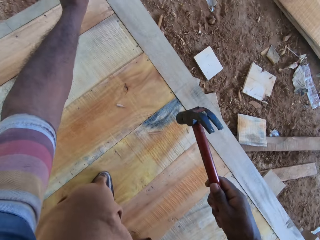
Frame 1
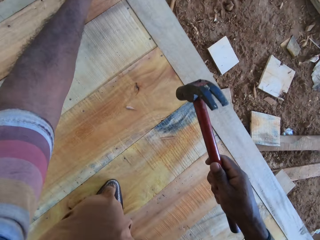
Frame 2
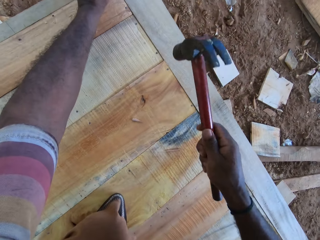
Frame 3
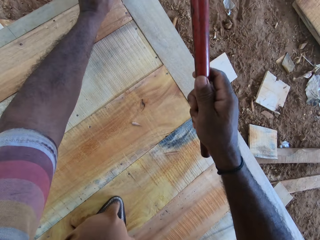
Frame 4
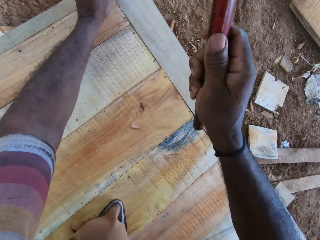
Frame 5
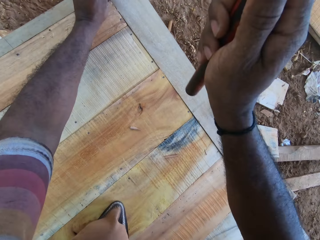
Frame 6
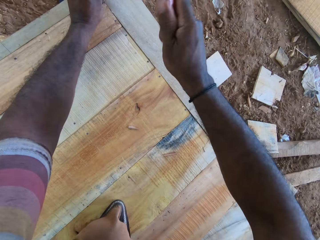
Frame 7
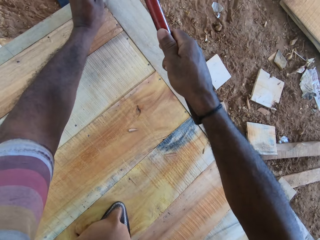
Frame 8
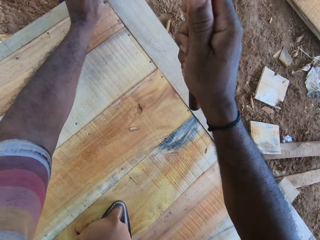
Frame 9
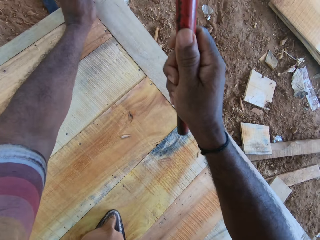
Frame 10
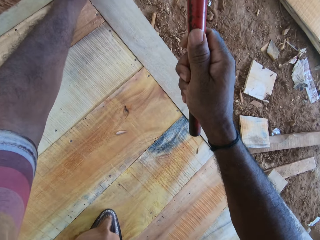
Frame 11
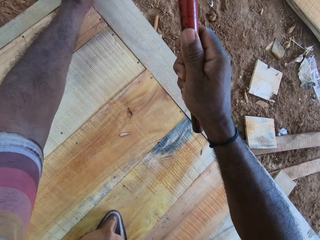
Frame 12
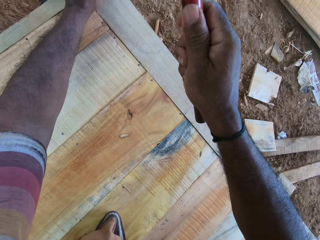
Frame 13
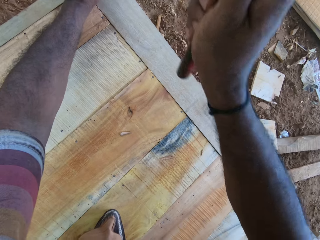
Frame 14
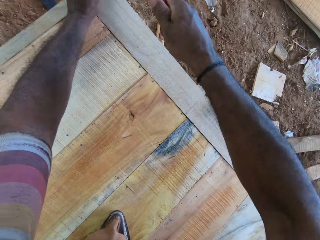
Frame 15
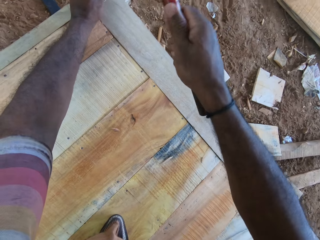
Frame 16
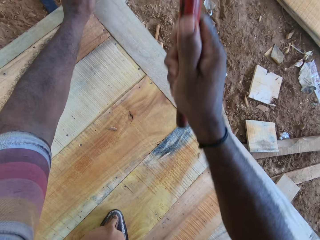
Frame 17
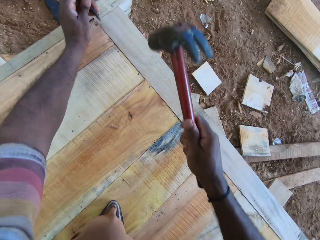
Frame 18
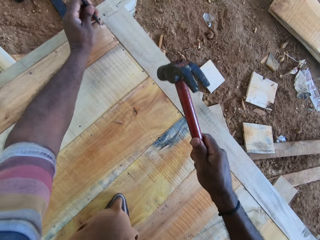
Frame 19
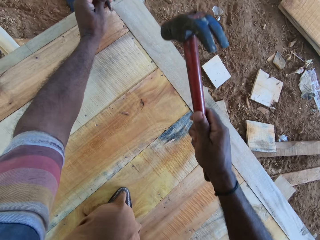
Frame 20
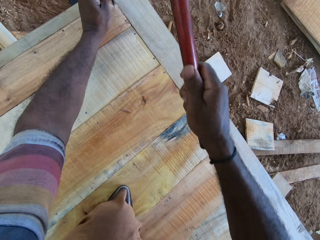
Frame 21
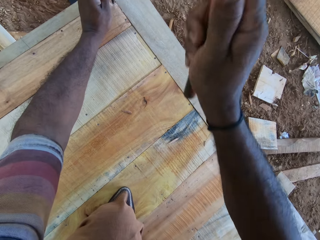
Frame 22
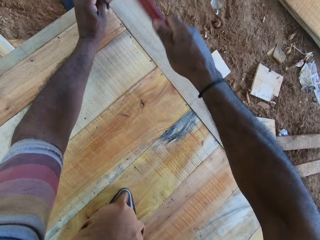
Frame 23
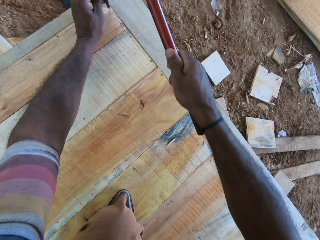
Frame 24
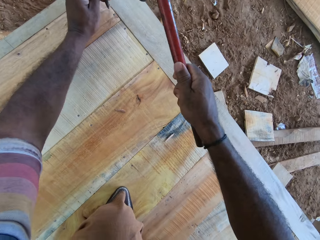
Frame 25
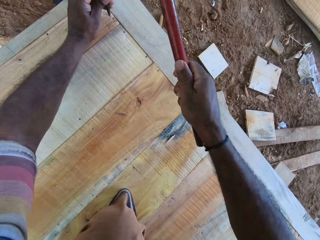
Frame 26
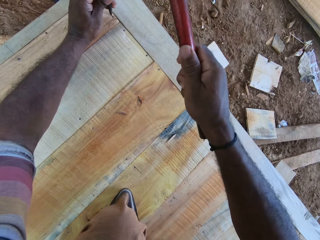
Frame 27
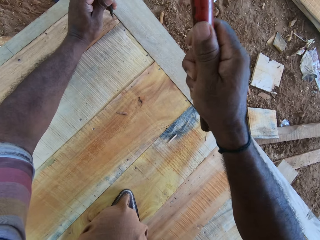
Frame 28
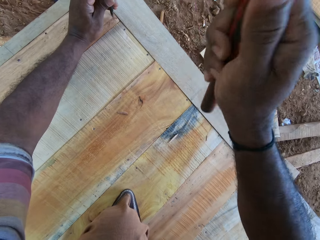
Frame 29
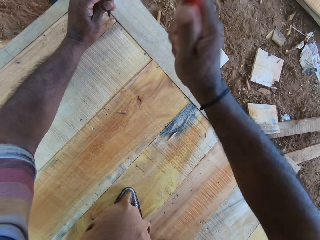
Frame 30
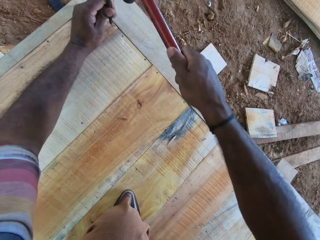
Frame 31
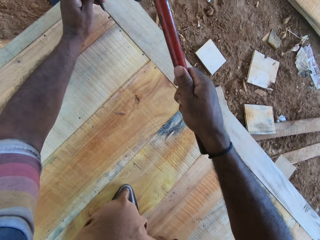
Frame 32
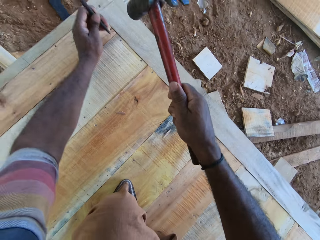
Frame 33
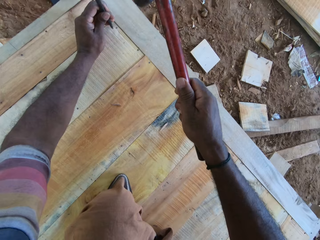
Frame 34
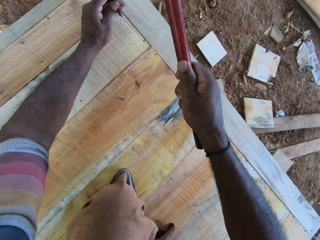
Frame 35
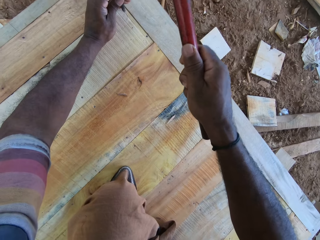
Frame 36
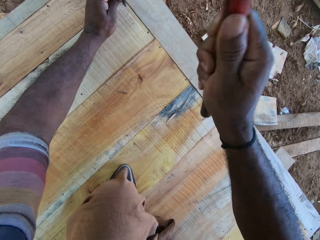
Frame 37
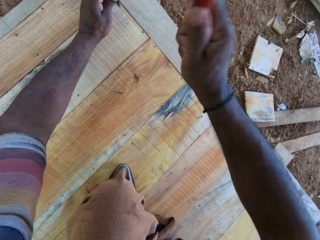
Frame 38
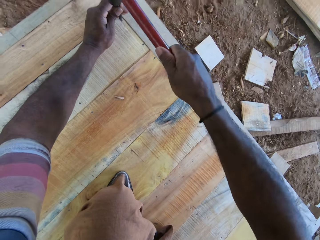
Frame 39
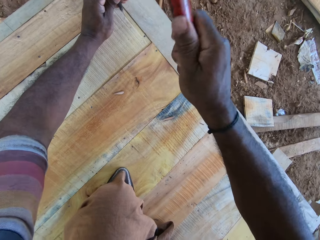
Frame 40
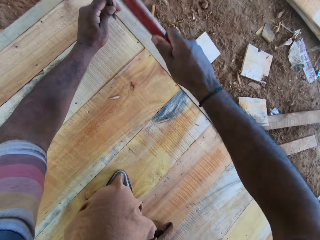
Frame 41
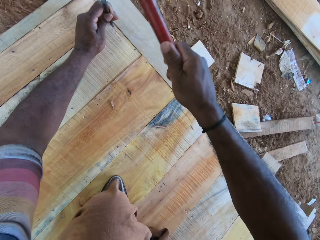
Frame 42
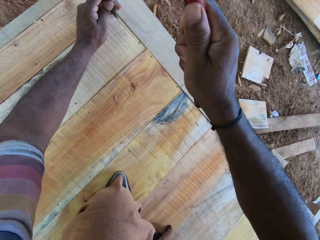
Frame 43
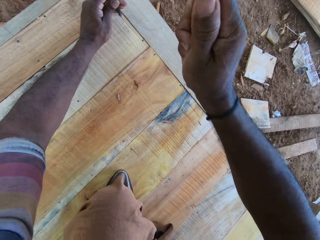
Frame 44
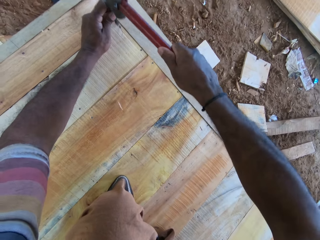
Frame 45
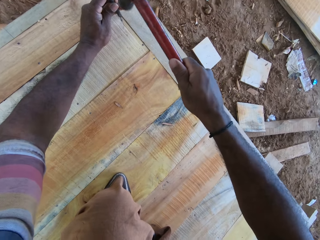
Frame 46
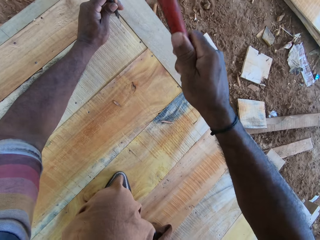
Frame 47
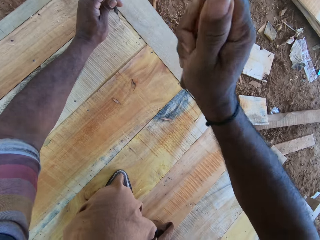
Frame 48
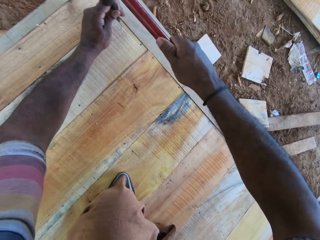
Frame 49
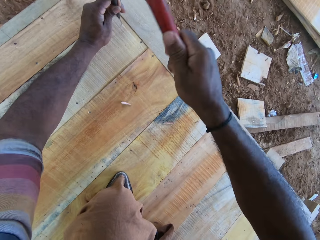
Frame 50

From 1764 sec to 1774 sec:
The camera wearer holds the nail in place. They hammer a nail. They make holes on the board.

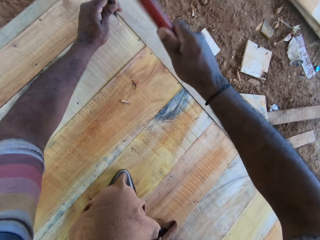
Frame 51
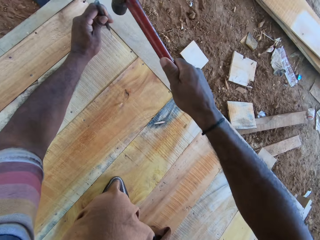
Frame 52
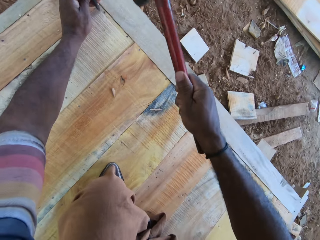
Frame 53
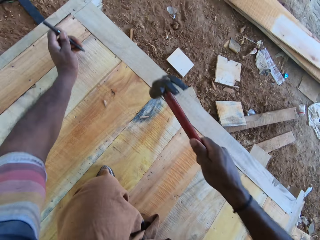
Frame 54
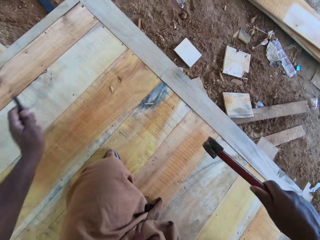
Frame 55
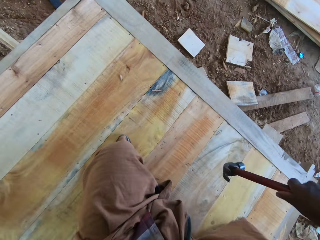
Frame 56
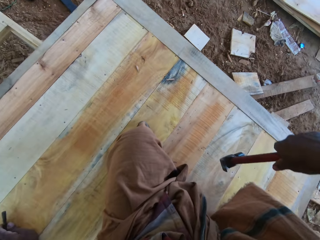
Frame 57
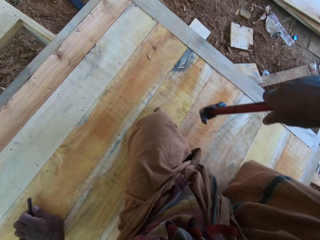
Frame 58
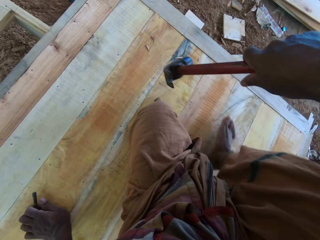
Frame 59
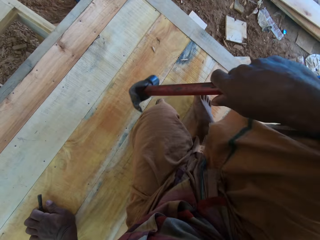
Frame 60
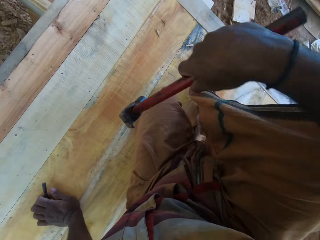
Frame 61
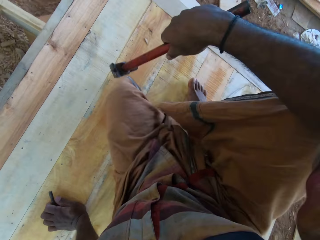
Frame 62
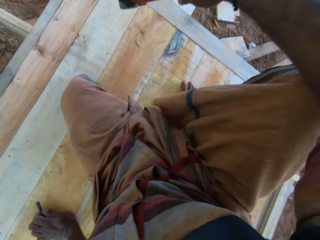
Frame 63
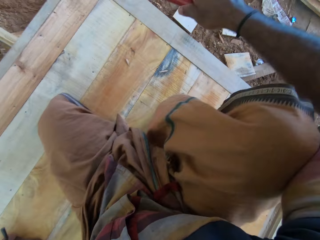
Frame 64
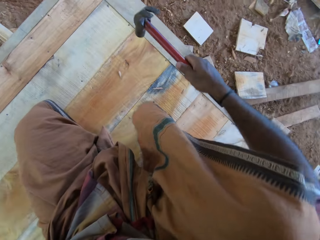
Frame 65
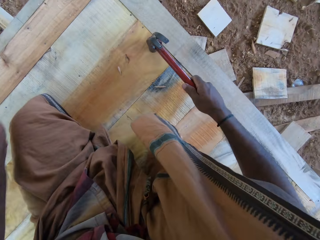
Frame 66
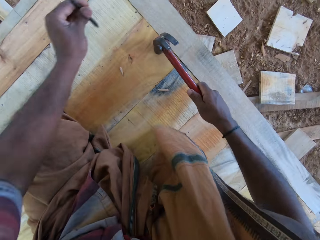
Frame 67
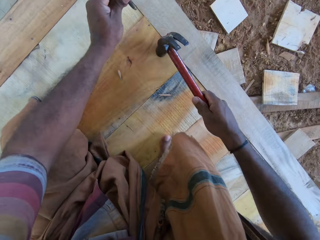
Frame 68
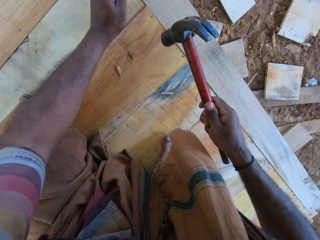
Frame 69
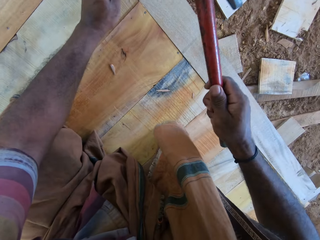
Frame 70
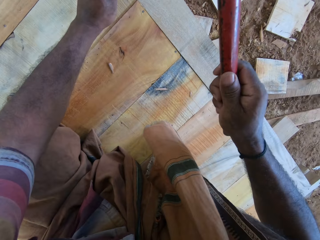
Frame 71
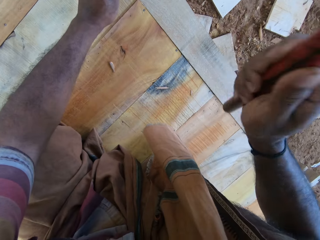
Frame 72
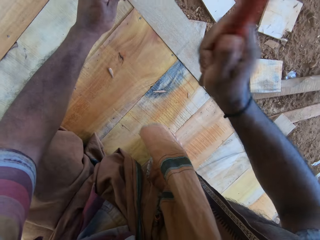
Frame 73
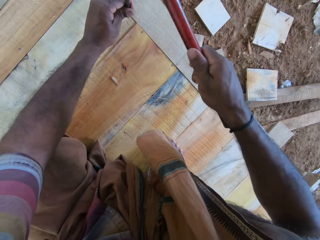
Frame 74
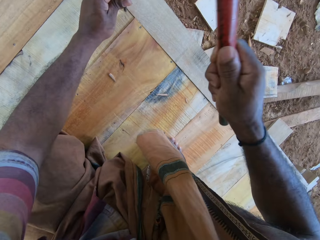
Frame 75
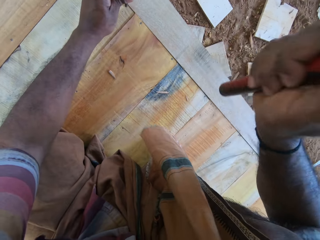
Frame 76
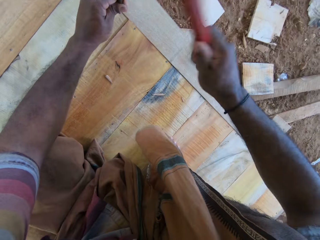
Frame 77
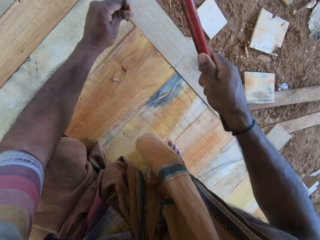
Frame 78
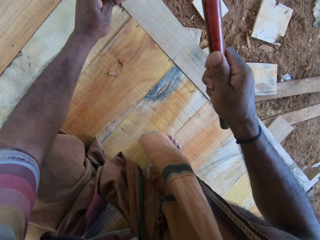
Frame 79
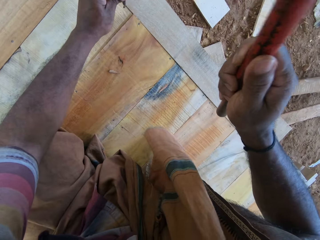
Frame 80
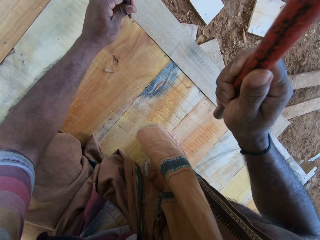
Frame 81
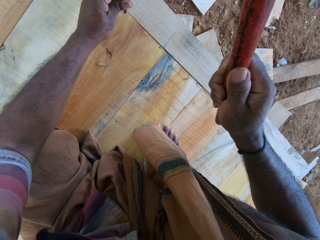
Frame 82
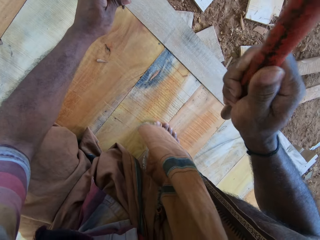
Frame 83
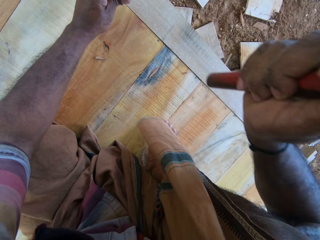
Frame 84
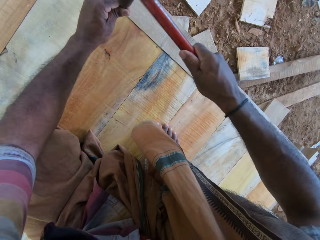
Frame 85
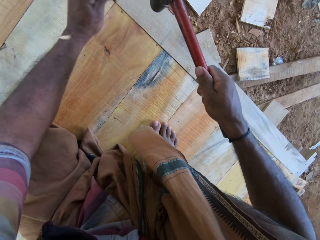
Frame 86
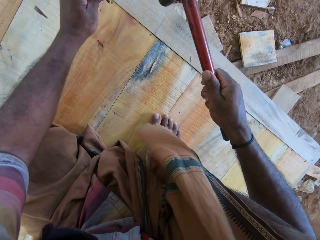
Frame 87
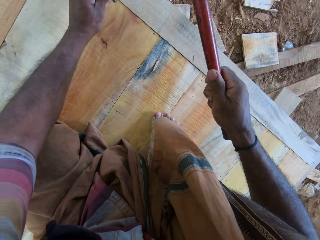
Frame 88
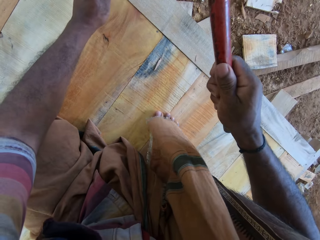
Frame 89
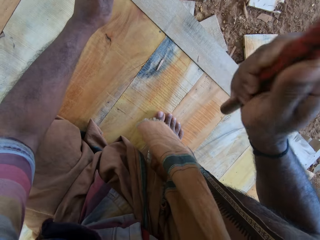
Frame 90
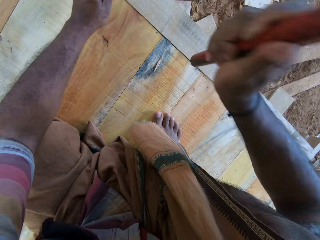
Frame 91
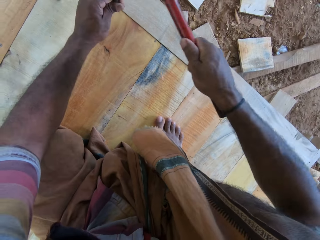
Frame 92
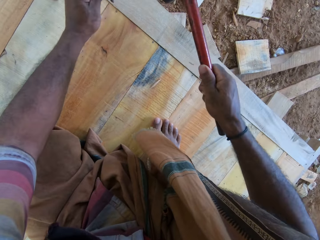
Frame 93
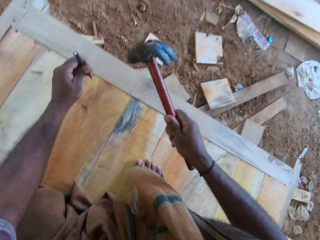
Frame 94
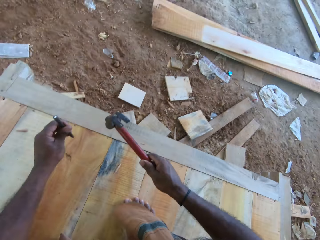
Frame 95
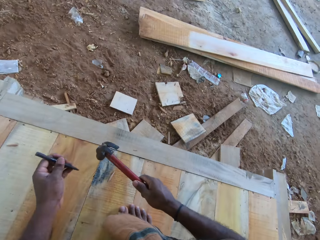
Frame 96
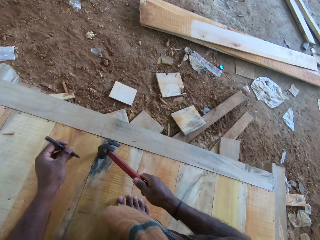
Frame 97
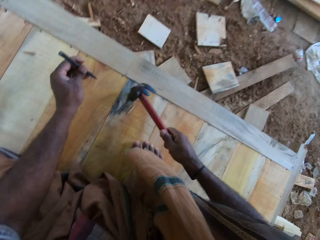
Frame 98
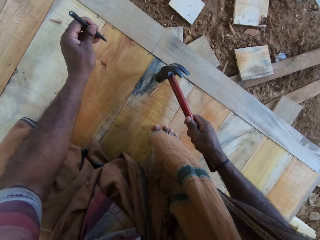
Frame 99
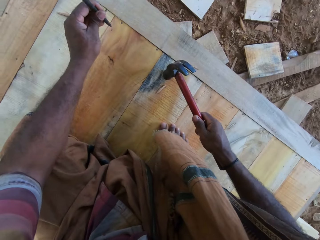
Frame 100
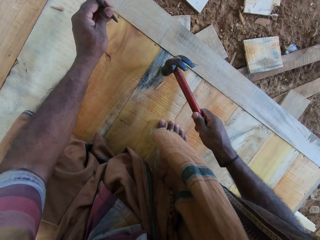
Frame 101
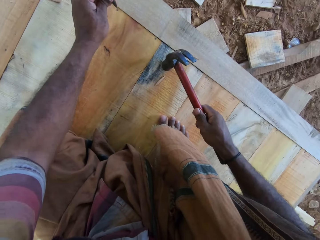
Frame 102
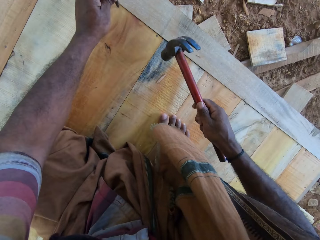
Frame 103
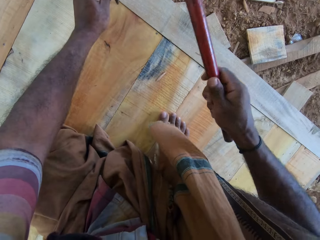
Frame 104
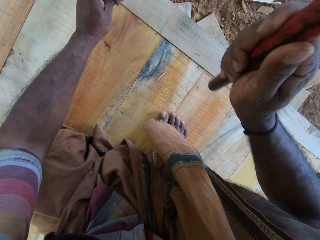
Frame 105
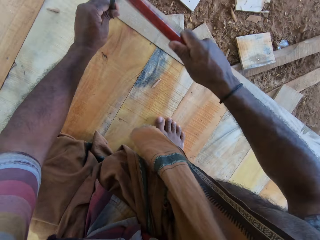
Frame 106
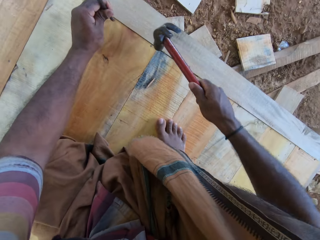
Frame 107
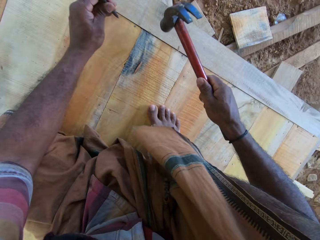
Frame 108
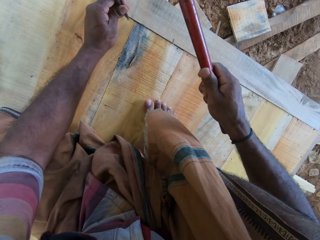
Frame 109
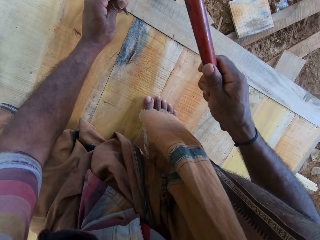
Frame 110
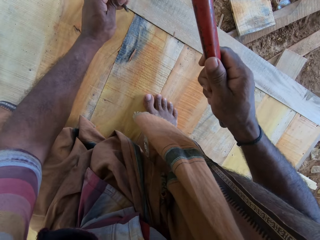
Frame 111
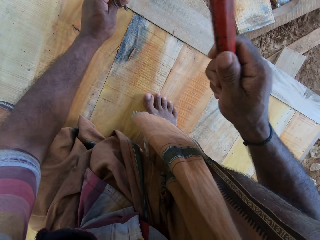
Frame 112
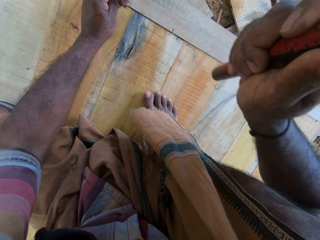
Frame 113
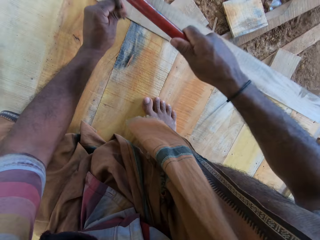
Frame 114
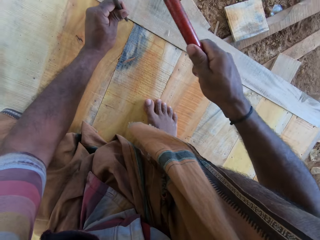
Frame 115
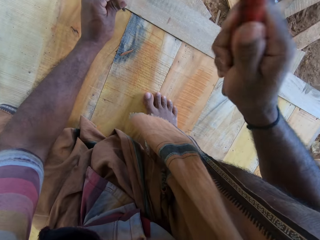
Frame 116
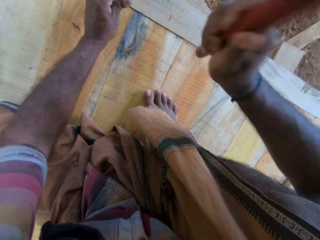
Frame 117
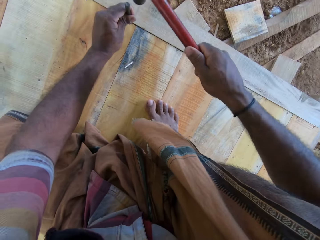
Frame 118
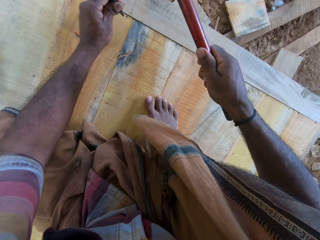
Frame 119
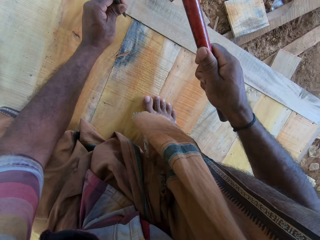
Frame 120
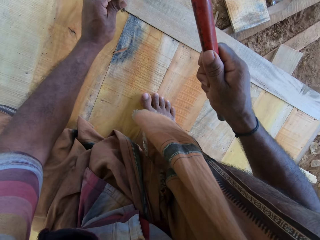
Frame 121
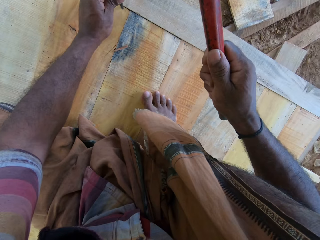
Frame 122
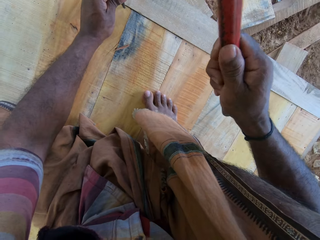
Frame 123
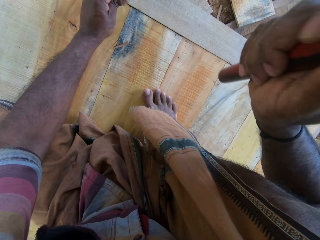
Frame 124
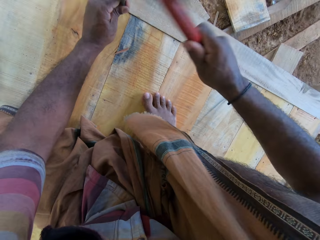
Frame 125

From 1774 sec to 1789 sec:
The camera wearer stares at the wood. They hold the nail in place. They hammer a nail. They look around the workshop. They hold the nail in place. They hammer a nail.
